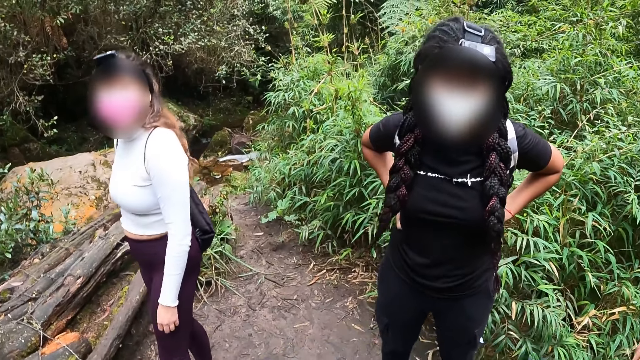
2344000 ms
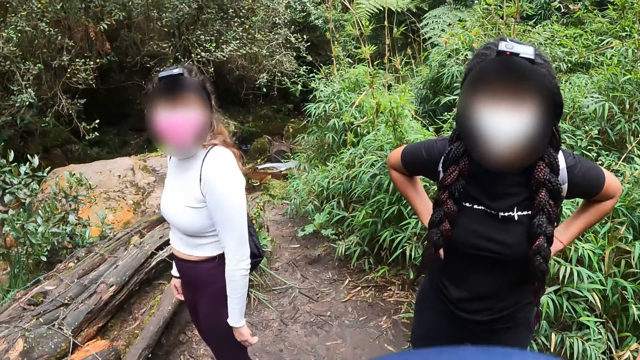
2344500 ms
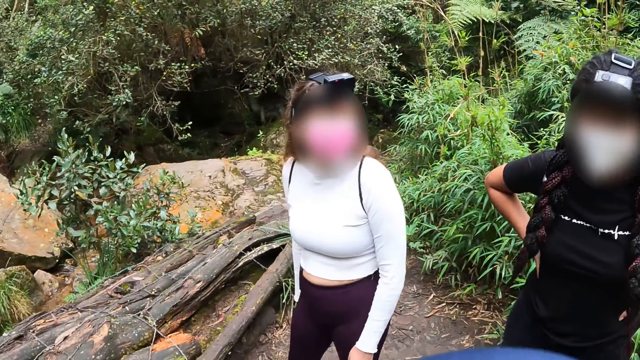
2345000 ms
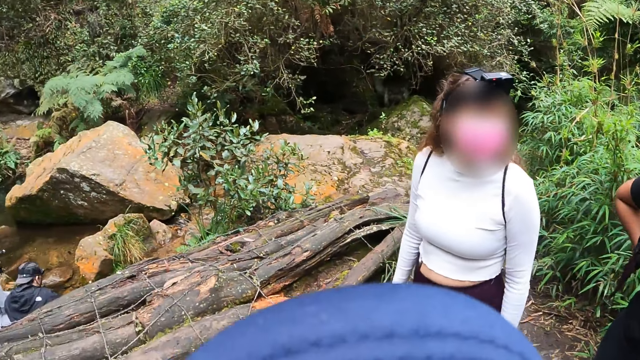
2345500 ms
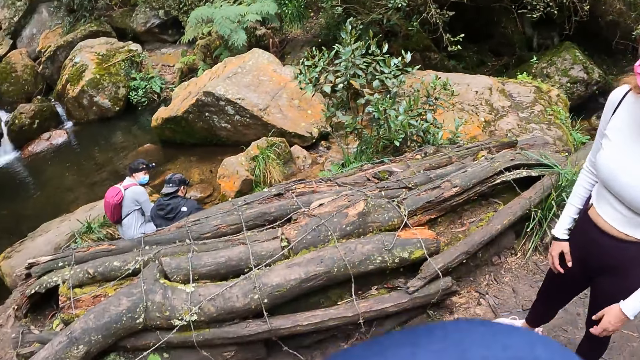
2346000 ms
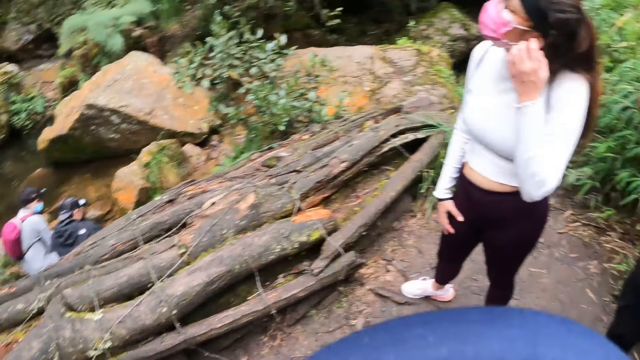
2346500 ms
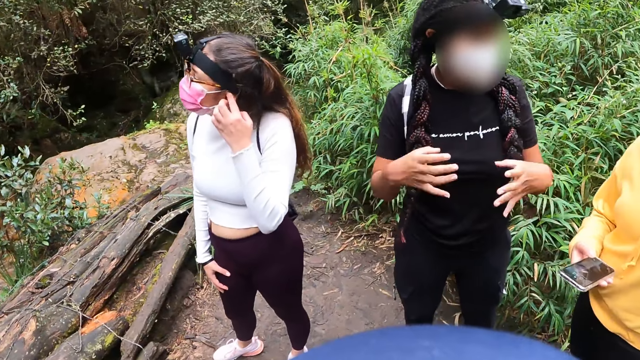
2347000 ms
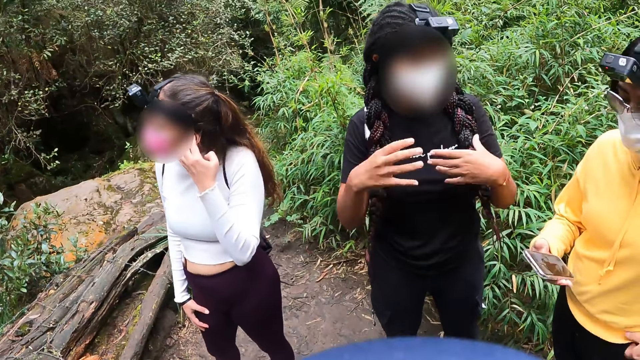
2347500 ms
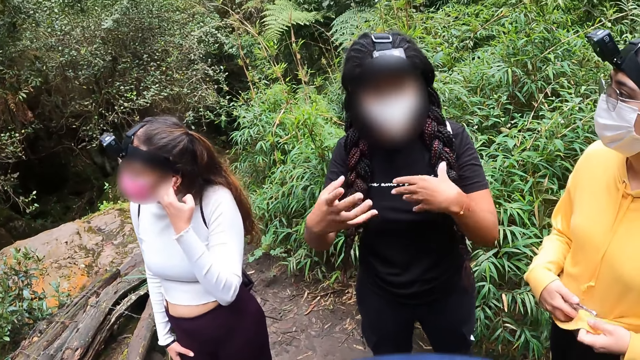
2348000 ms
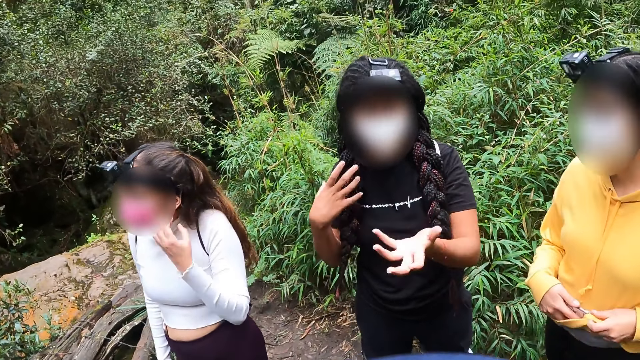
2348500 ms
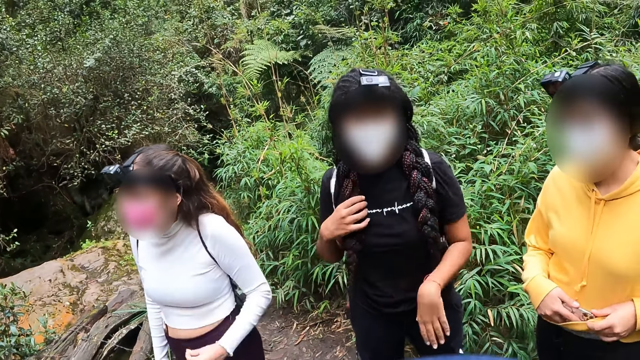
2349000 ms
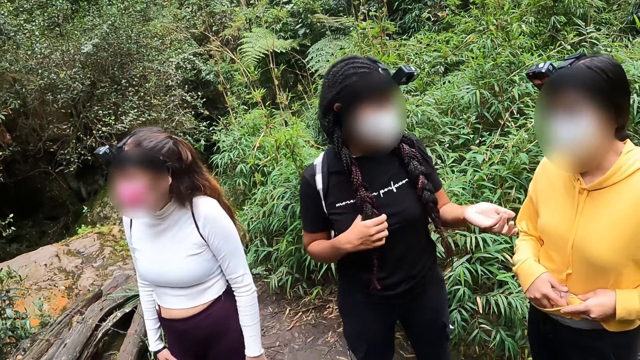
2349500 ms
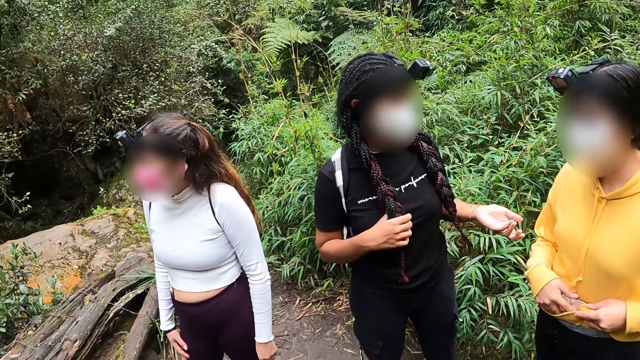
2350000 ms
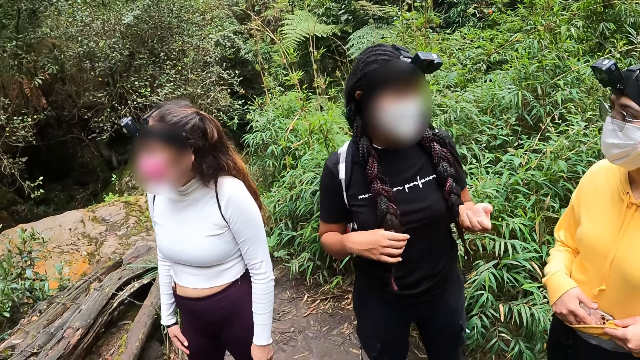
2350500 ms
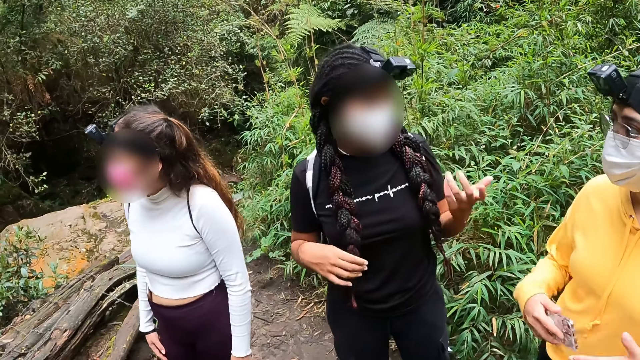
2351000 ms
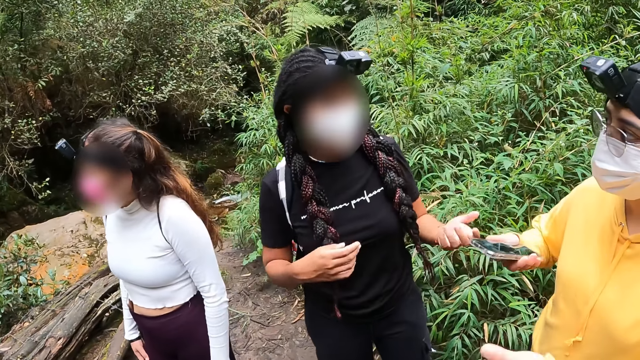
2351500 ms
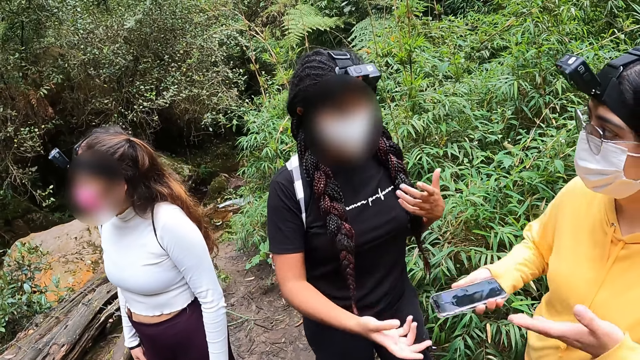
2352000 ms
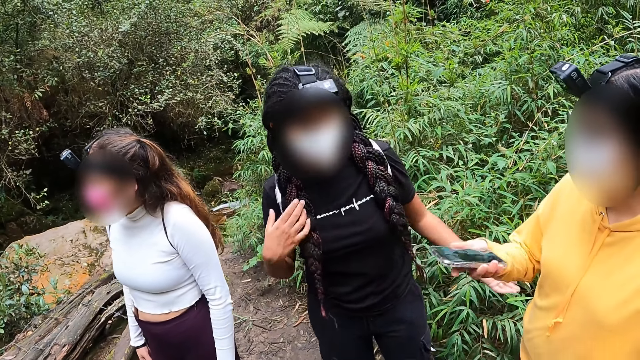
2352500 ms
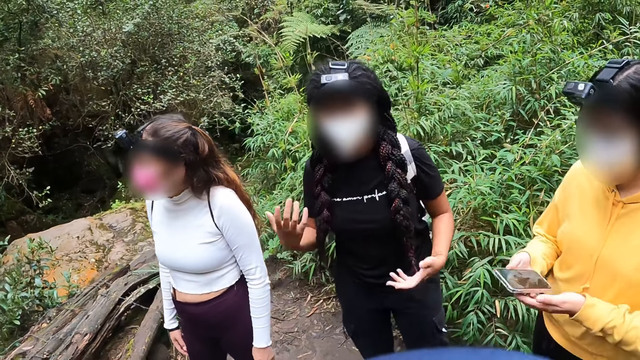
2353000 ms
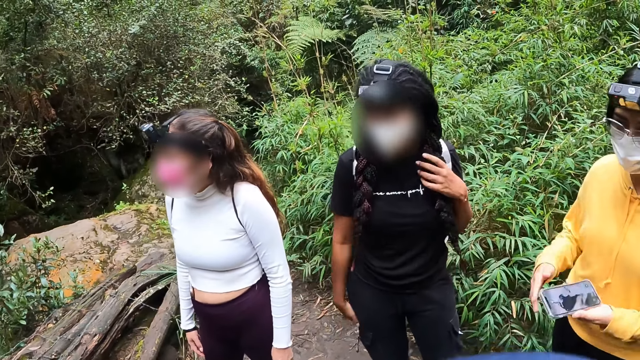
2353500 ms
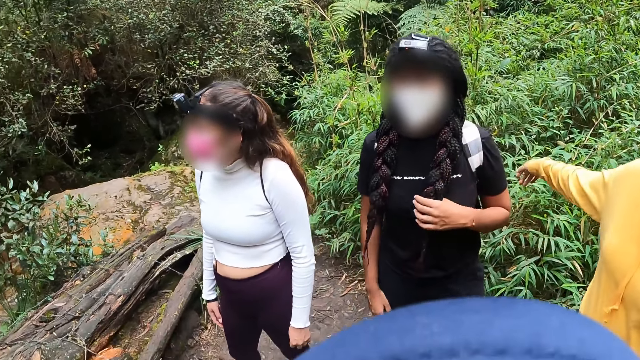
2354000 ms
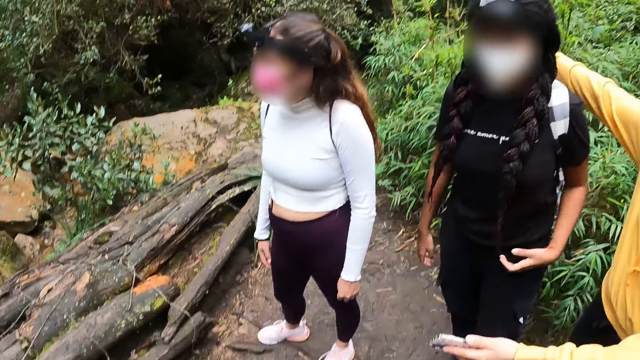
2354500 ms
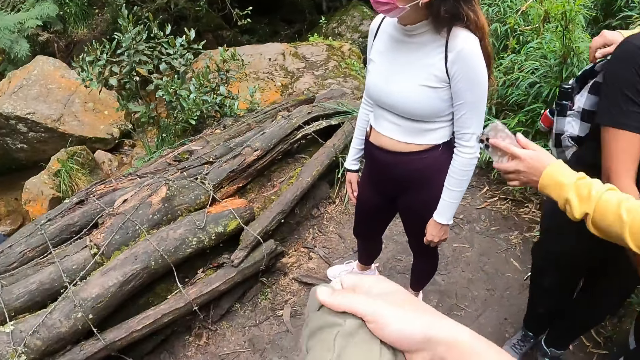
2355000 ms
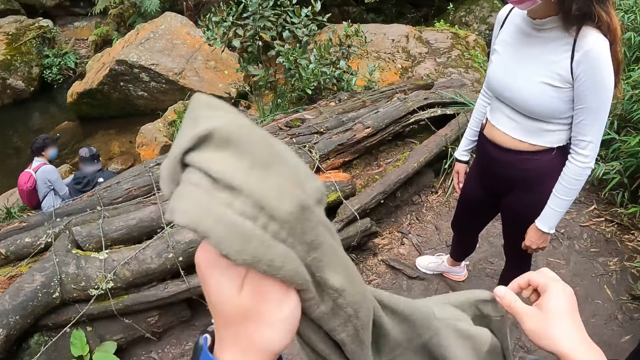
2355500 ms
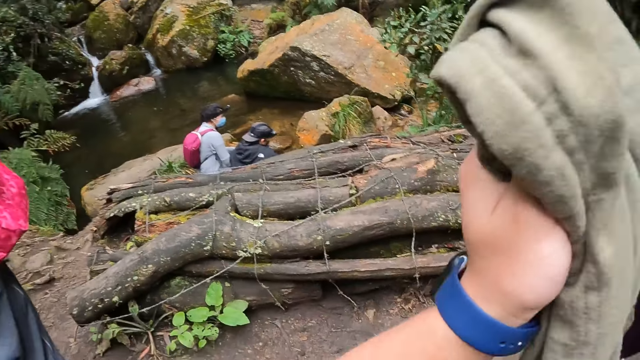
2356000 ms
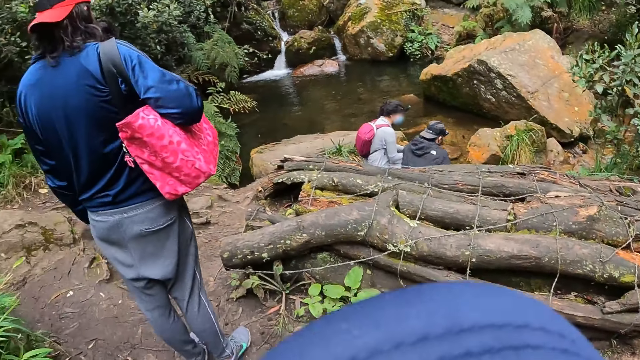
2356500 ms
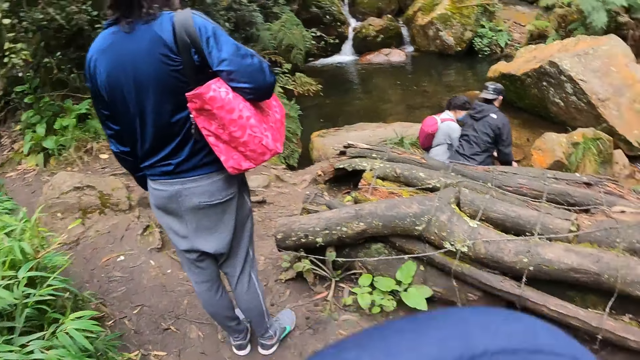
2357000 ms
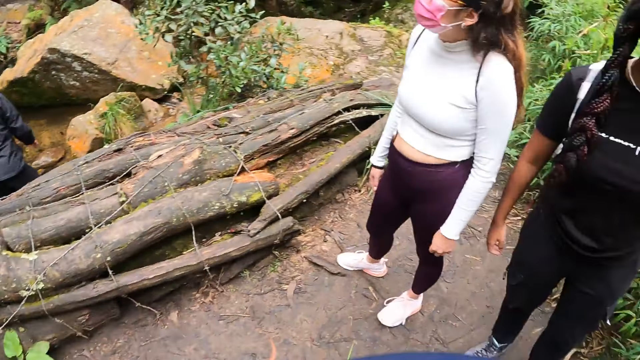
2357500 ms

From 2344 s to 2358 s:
The camera wearer looks around. Another woman scratches her left ear with her left hand. A third woman holds a phone with her right hand. The first woman gesticulates with both hands. The first woman interacts with the third woman and the camera wearer. The third woman cleans the phone with a cloth in her left hand. The first woman holds her hair with her right hand and gesticulates with her left hand. A lady interacts with another lady. The third woman gesticulates with both hands. The first woman gesticulates with both hands. The third woman passes the phone from her right hand to her left hand. The first woman runs her left hand down her hair. The third woman hugs the first woman with both hands. The camera wearer folds the cloth with both hands. They hold on their sweater.

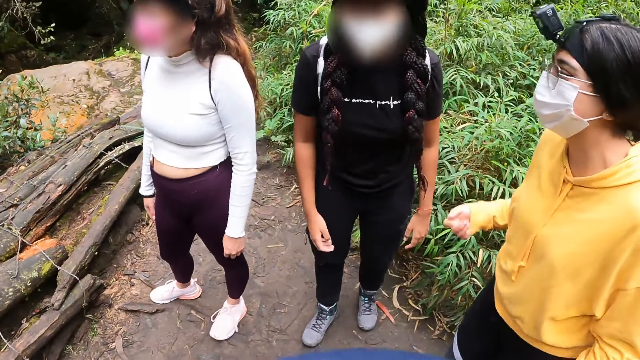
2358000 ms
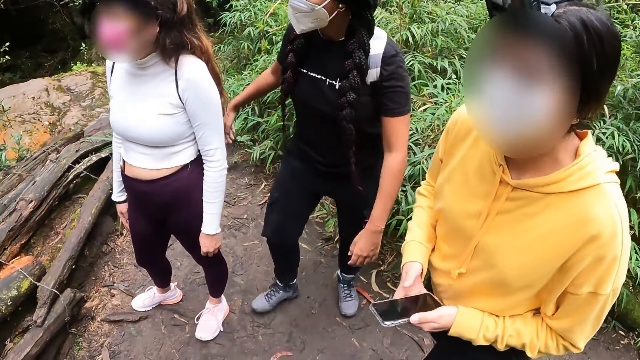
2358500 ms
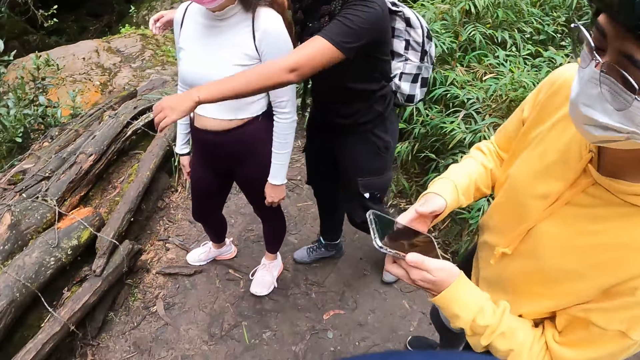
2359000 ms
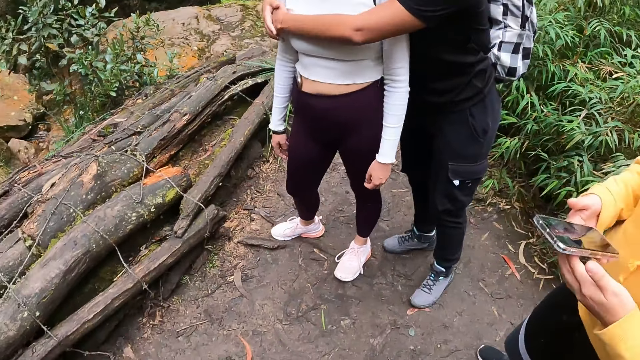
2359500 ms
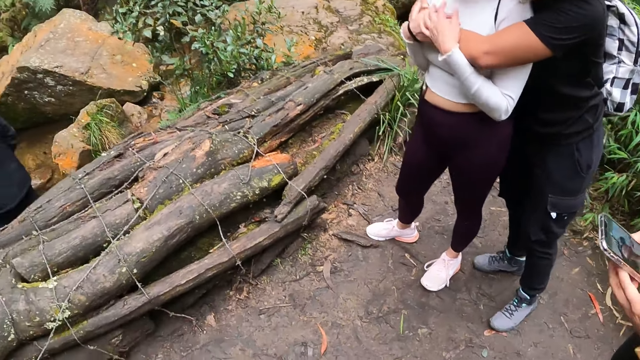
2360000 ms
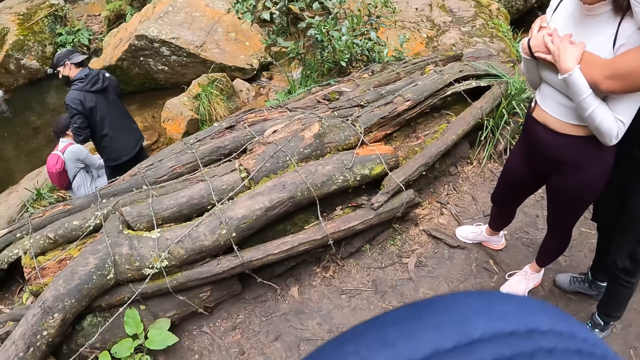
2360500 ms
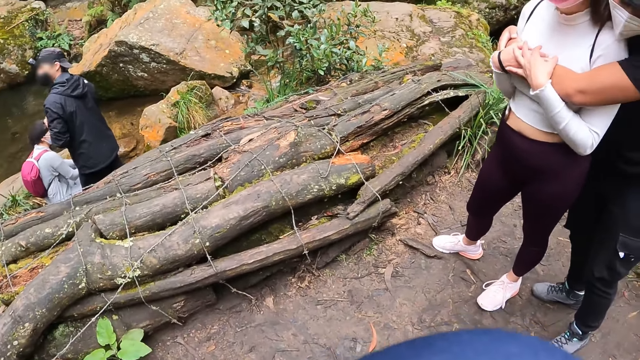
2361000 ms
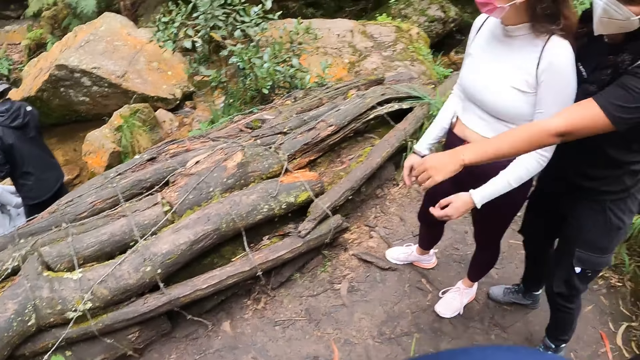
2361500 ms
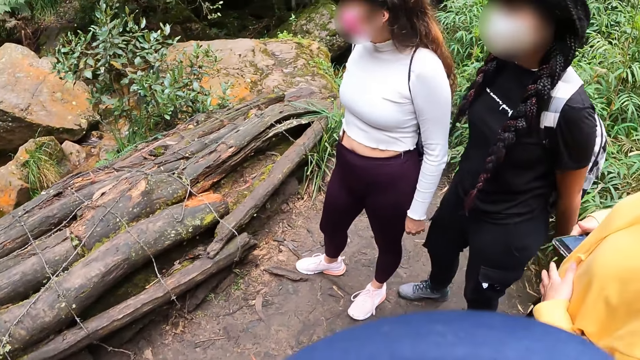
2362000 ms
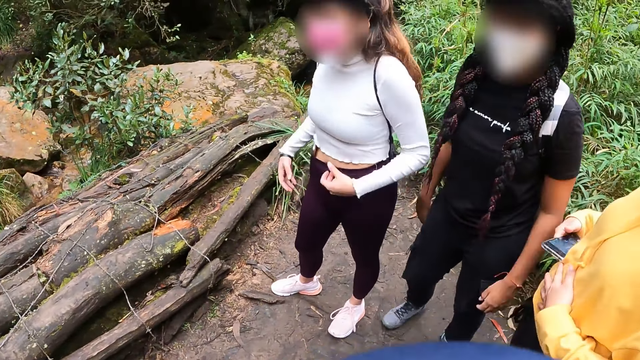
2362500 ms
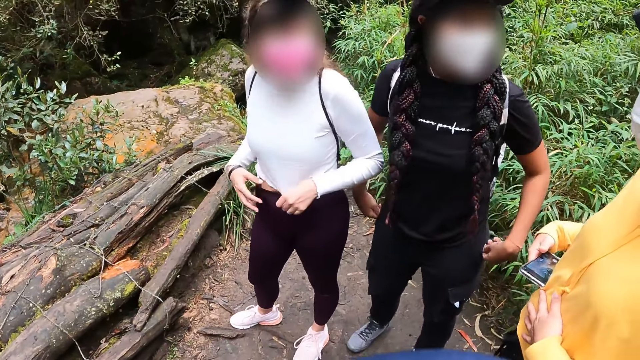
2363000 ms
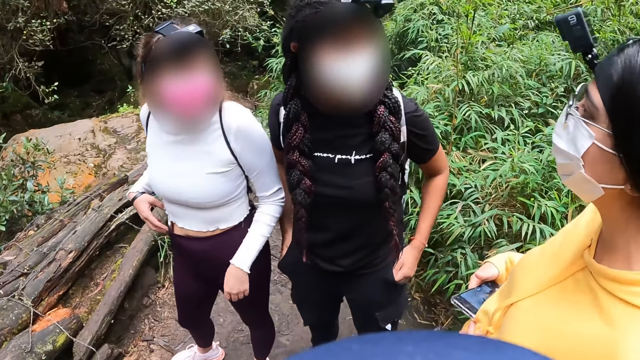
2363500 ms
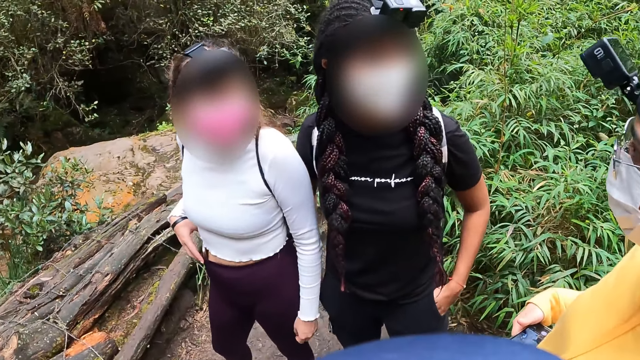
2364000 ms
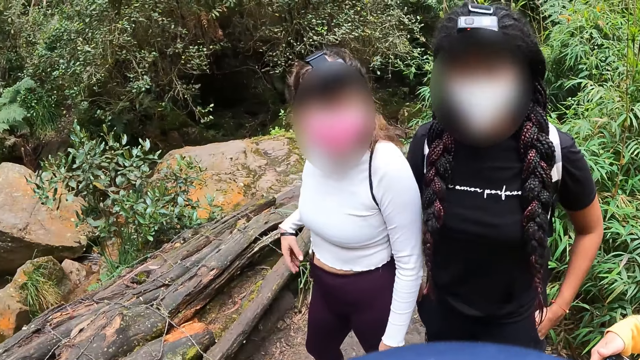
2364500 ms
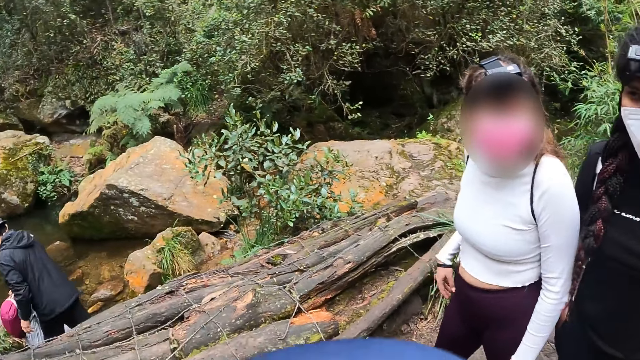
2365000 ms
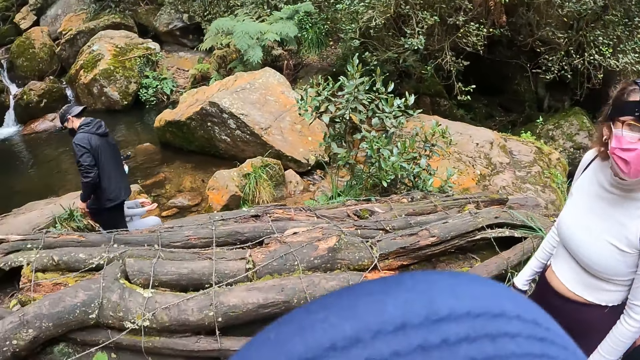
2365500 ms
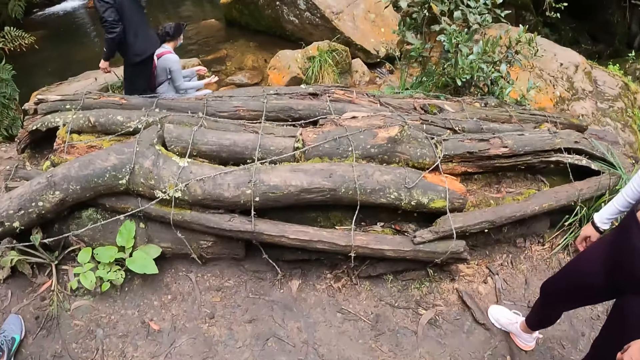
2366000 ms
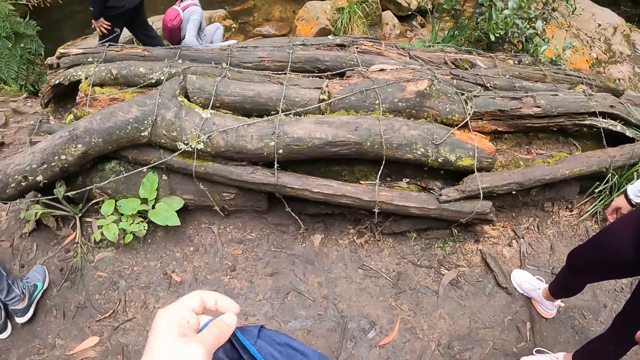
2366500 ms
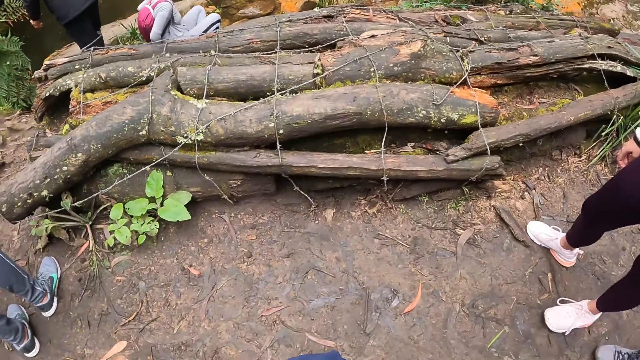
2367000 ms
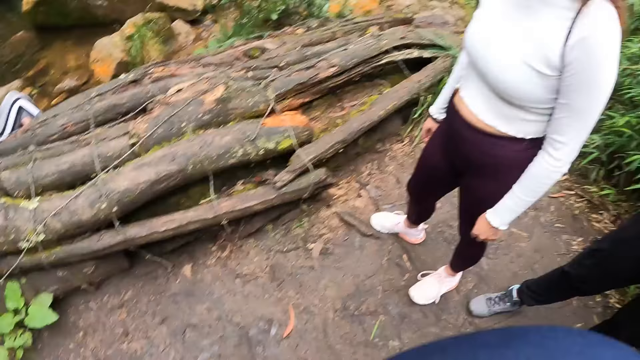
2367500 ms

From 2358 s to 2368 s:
The third woman holds the phone with both hands. The first woman hugs the second woman with both hands. The third woman holds the phone with her right hand. The third woman interacts with the first woman and the second woman. The first woman pockets both hands in her pants. The camera wearer looks around. She opens a backpack with her left hand.
